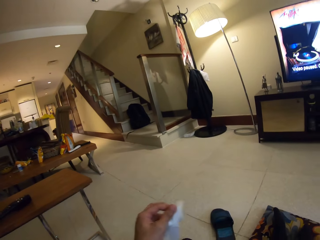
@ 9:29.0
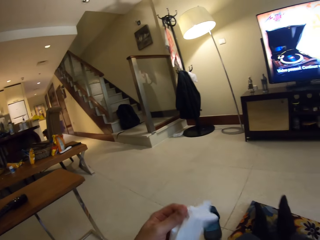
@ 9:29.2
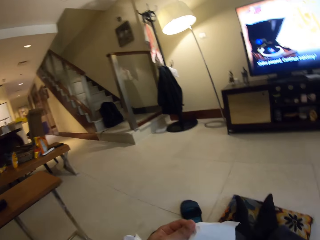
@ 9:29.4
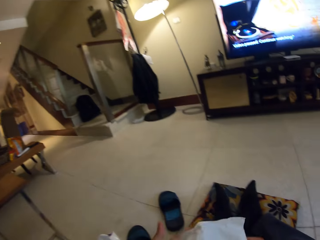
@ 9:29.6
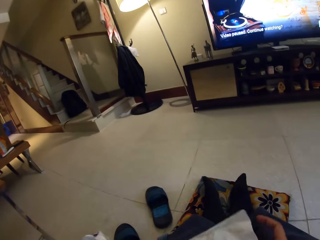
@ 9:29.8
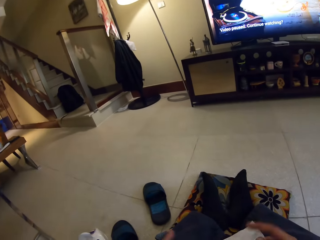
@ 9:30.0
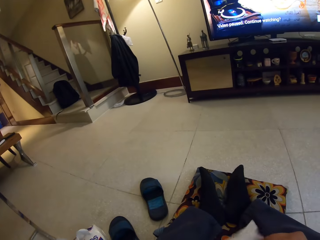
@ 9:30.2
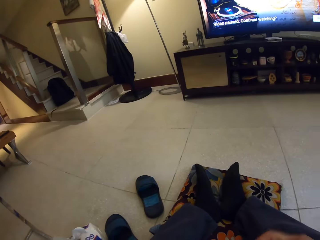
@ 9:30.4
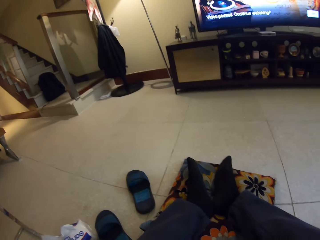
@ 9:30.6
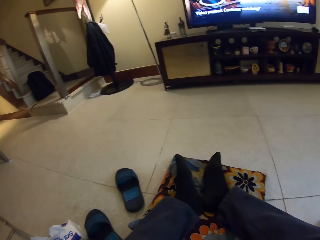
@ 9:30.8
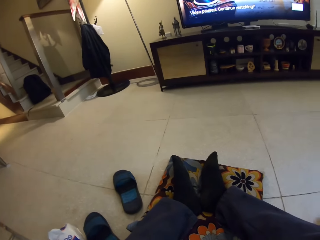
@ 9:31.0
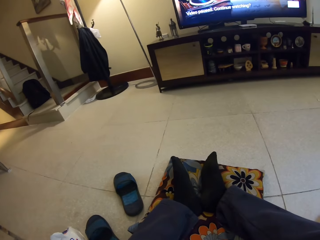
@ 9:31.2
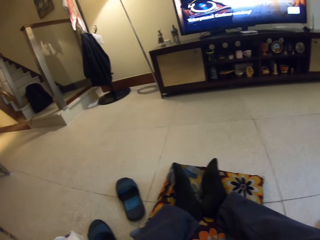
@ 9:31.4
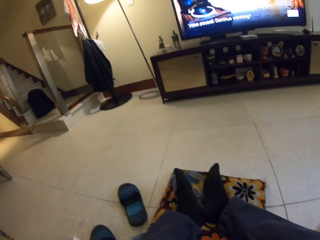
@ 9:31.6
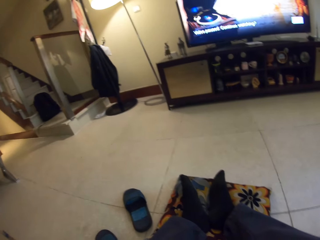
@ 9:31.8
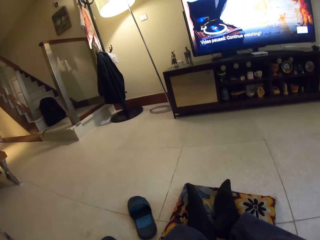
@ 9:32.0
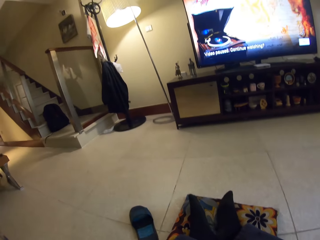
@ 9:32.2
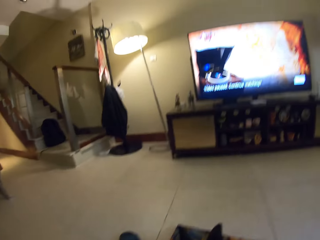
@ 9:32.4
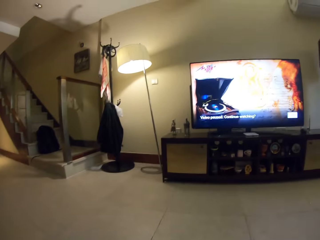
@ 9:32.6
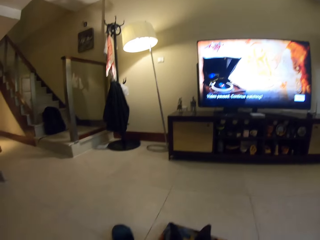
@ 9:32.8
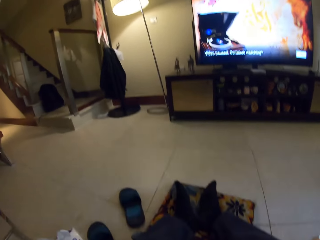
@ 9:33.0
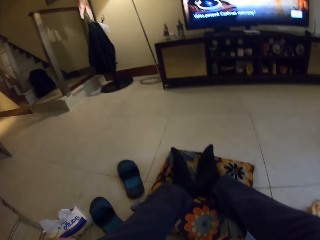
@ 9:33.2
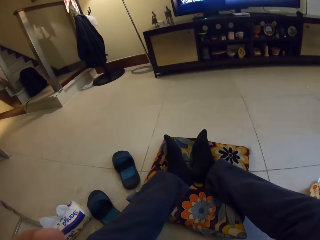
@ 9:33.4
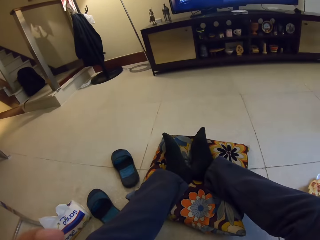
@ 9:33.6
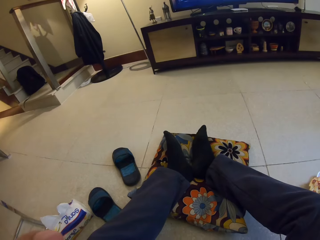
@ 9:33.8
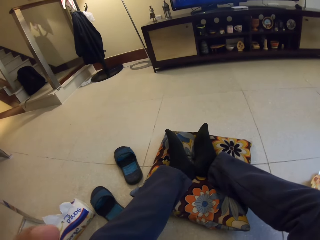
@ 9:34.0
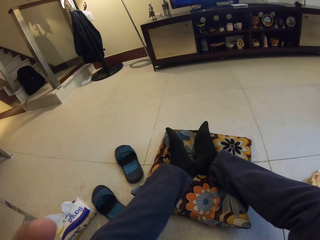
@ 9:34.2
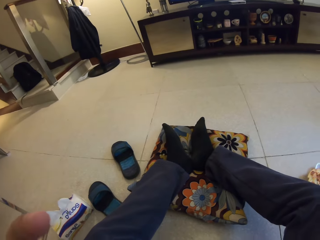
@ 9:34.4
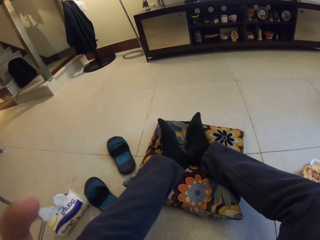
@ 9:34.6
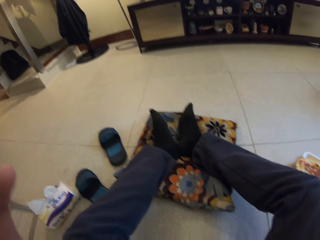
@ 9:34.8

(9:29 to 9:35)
The camera wearer picks up a serviette. They hold the serviette. They adjust the serviette. They adjust the camera on the head.

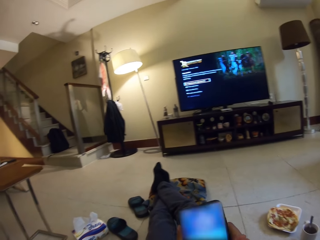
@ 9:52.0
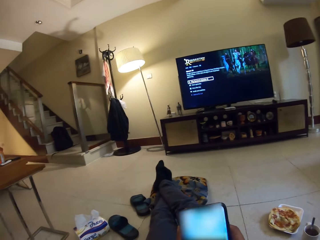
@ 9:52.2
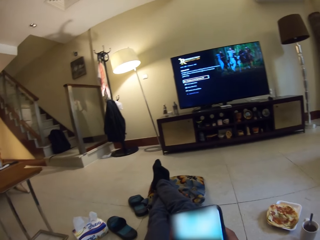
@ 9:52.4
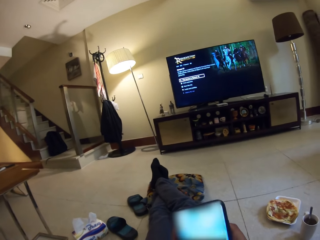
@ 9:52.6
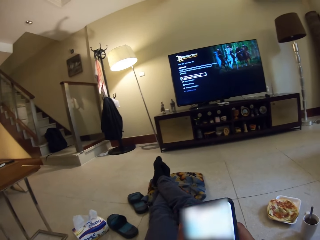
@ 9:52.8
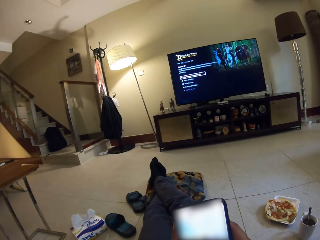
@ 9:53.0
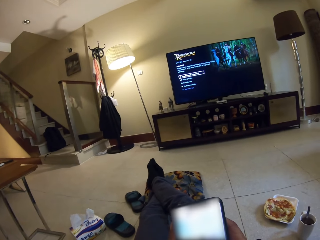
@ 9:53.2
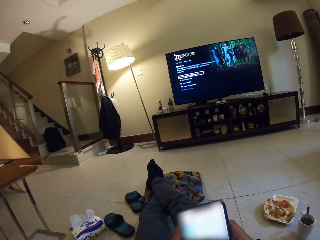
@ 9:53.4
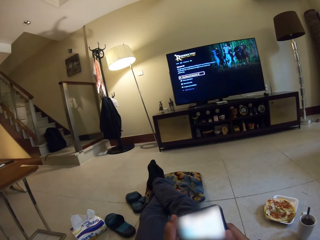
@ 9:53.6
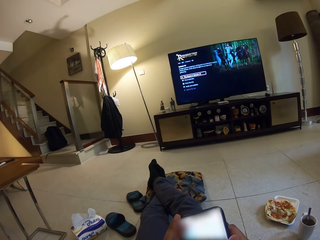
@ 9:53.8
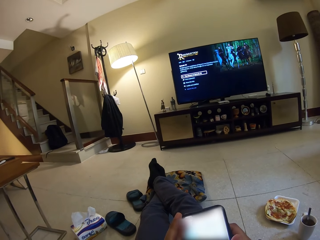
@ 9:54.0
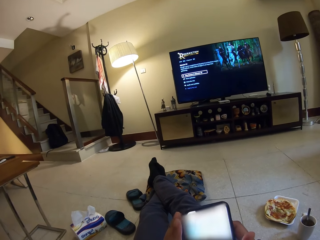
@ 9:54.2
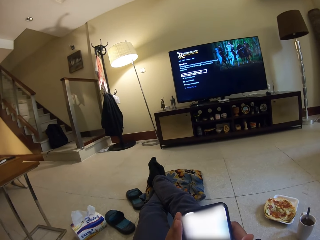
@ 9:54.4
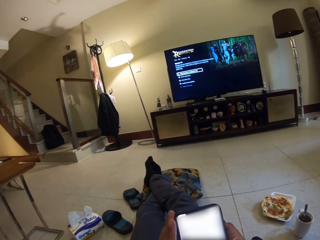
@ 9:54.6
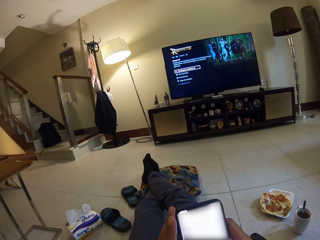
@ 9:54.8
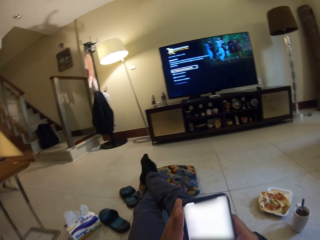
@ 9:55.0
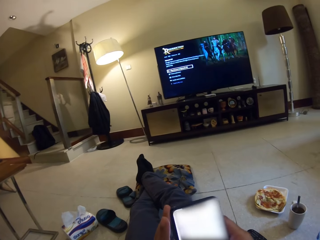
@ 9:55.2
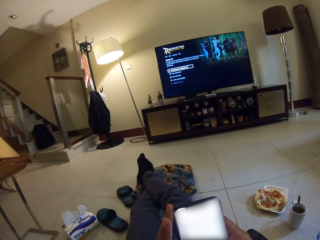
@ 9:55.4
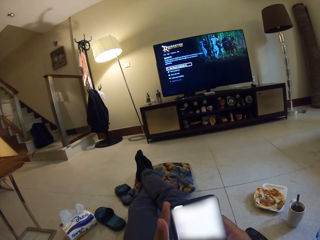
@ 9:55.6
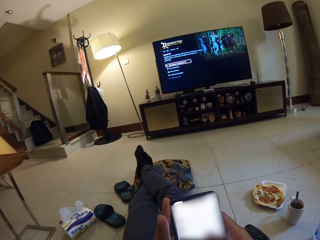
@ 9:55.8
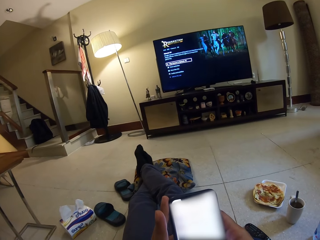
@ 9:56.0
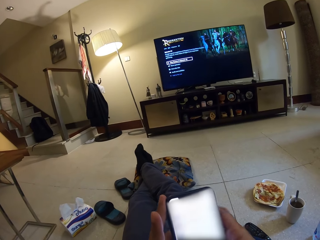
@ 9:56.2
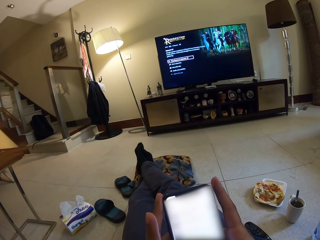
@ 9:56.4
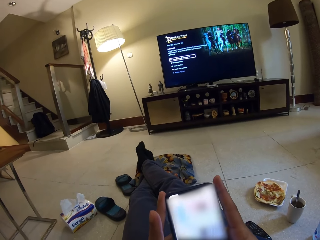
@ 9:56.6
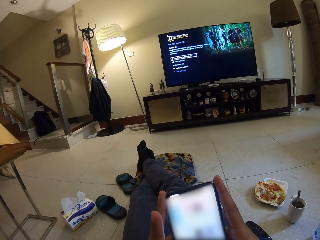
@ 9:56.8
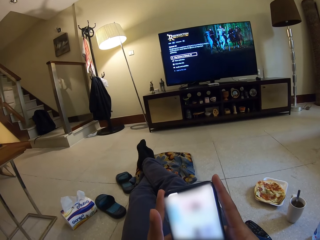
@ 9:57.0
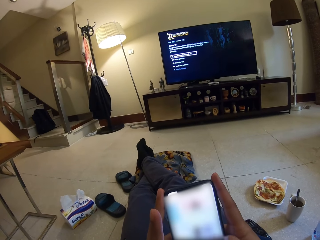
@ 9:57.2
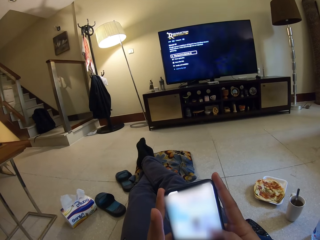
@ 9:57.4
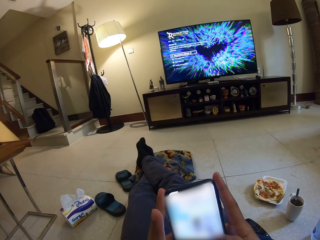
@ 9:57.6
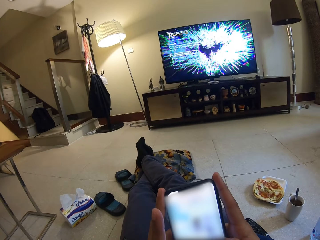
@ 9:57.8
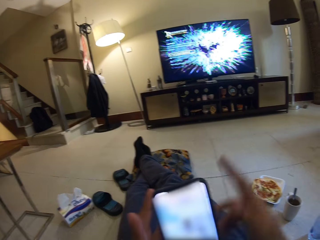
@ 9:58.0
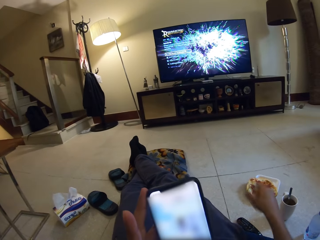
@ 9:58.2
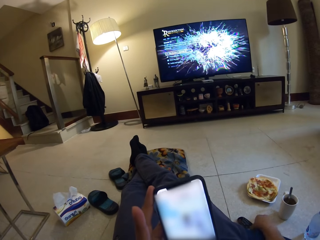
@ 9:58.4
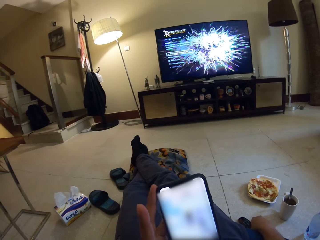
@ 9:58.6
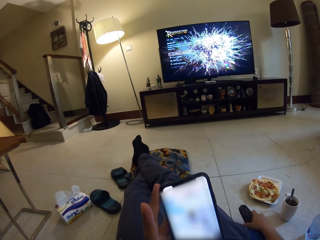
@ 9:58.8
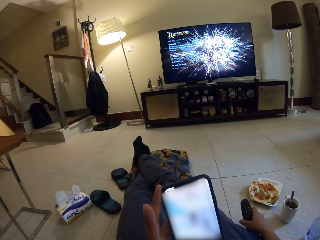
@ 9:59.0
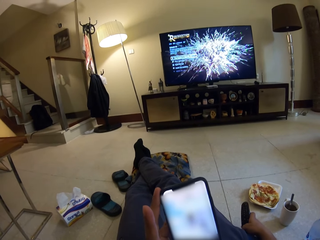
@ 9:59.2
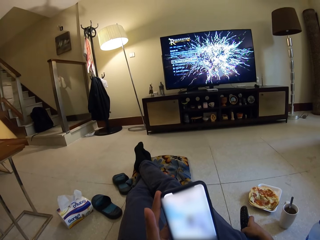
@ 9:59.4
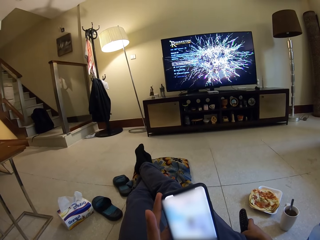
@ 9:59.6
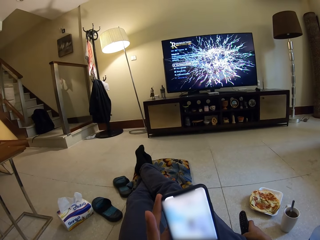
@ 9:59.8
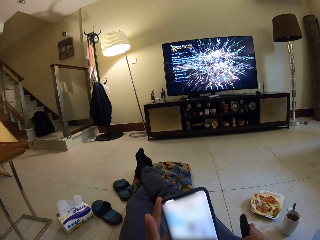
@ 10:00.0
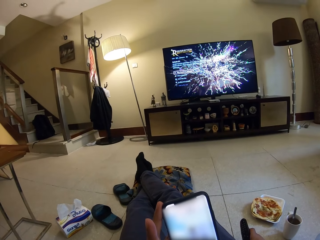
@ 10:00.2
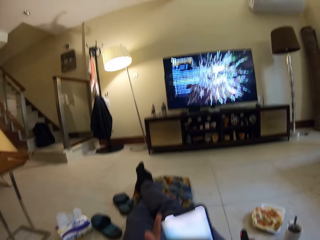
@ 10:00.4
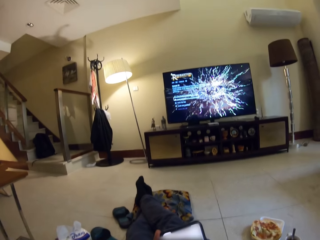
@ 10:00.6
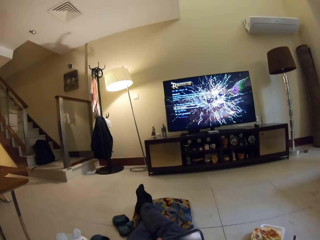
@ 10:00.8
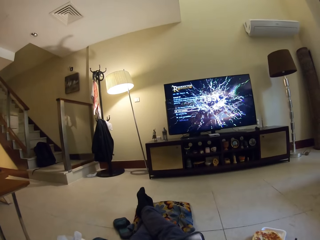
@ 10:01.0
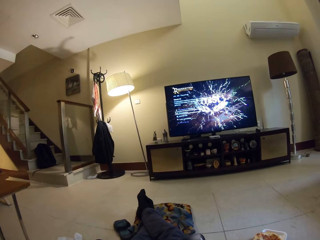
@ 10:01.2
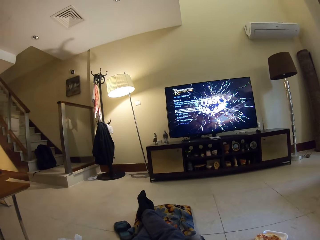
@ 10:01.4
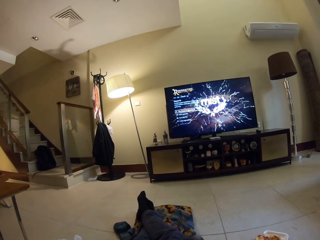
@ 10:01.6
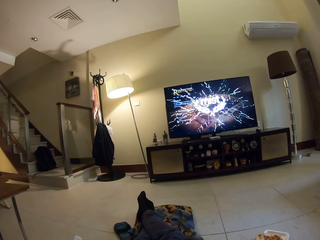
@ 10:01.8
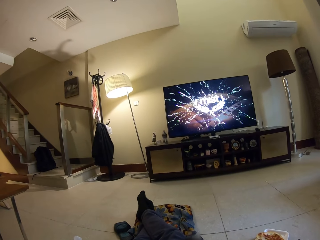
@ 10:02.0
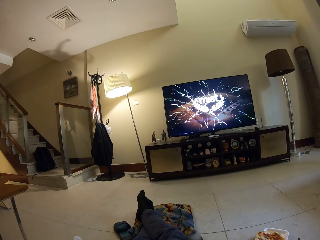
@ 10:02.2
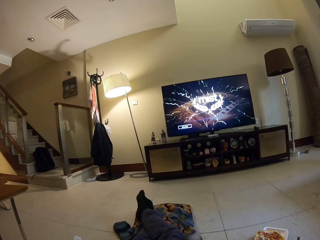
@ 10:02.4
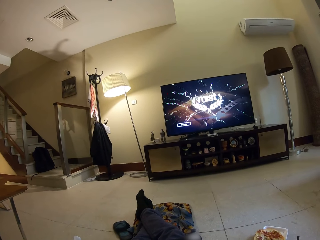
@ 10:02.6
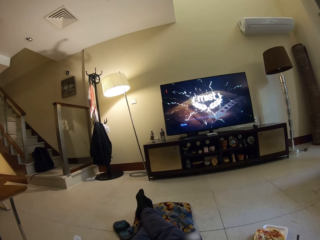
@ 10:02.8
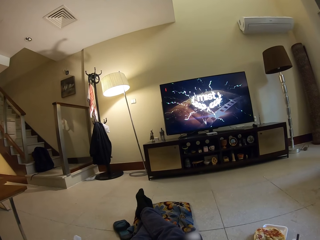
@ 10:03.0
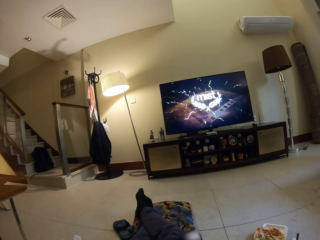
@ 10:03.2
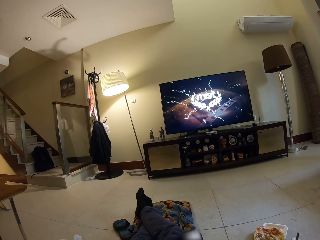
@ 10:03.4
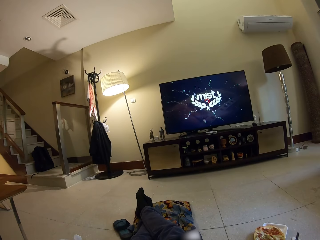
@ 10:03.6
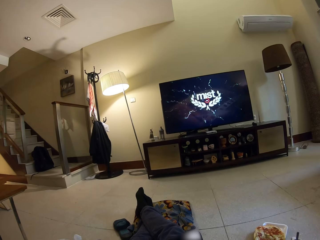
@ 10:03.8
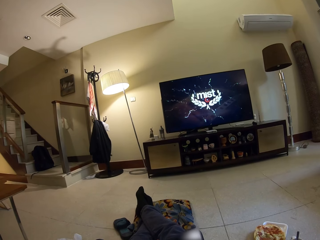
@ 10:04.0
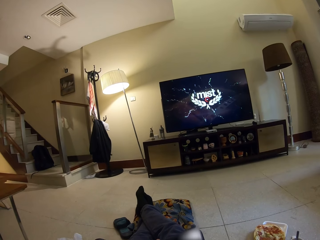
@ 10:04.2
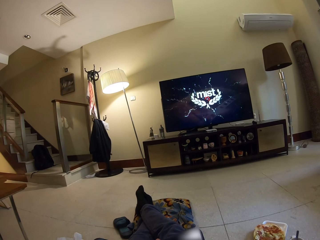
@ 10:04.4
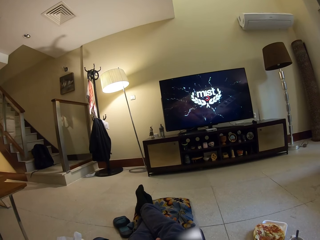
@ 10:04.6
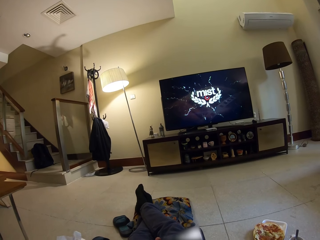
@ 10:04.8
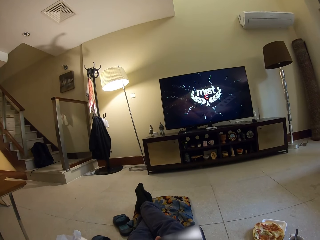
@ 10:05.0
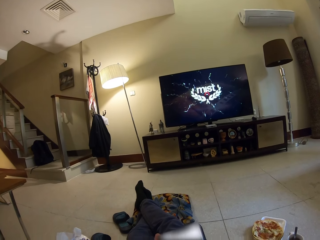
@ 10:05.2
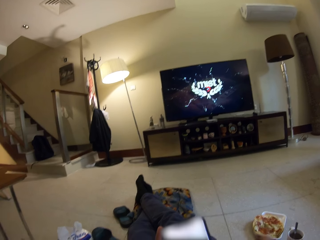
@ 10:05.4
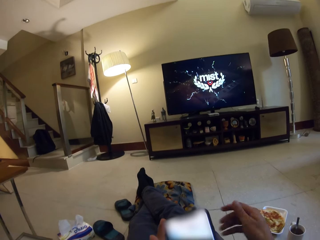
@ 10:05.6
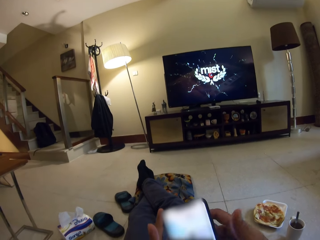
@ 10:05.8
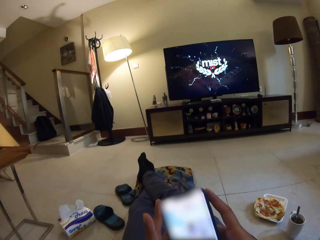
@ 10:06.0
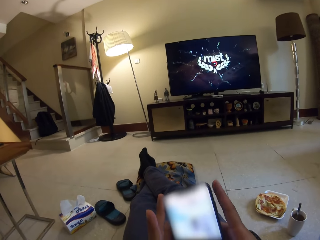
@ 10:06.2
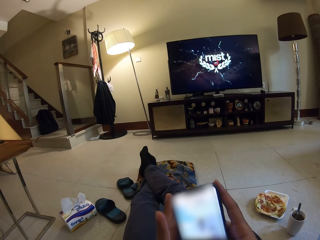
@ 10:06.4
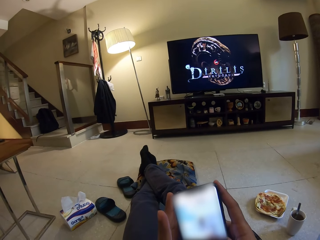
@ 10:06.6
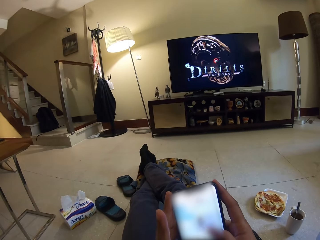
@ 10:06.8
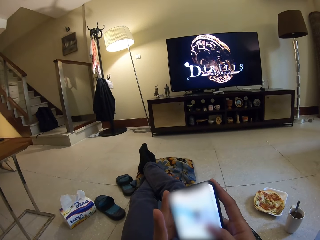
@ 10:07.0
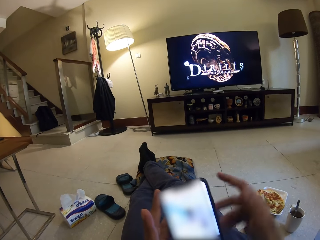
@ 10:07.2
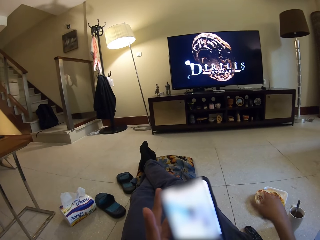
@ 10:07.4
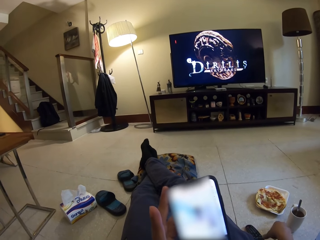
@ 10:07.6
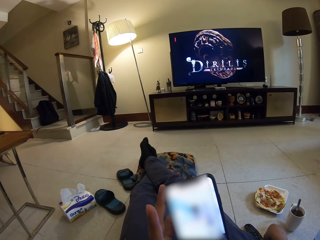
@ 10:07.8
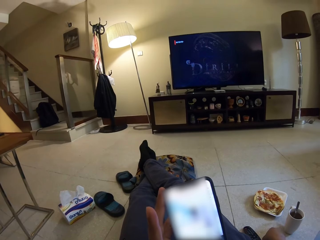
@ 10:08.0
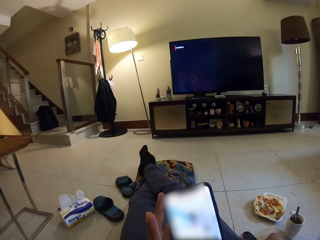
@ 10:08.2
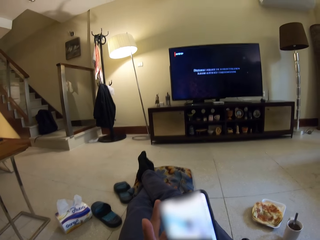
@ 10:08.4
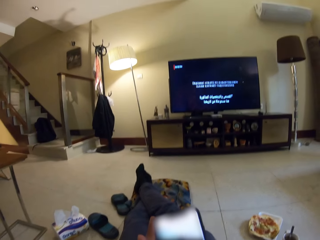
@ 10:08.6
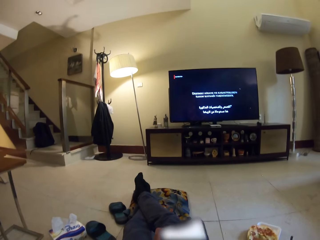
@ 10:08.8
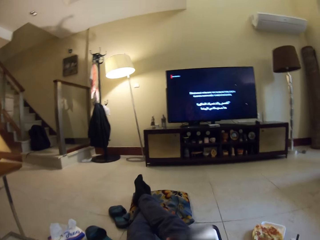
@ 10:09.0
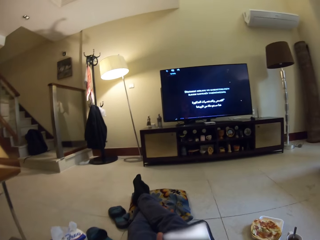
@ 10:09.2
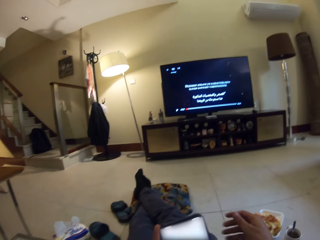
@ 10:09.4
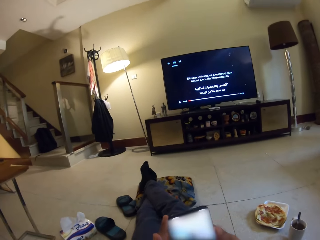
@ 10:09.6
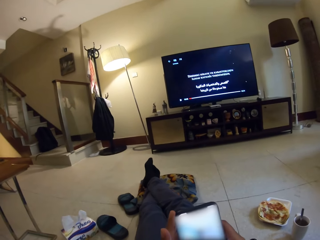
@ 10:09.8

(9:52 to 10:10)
The camera wearer holds a phone. They operate the phone. They scroll the phone. They pick up a remote control on the floor. They operate a television with the remote control. They operate the phone. They adjust the remote control.
